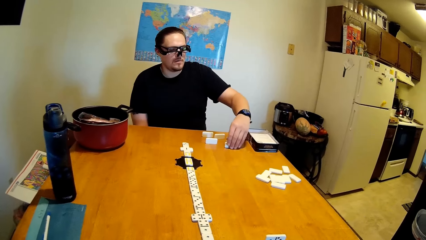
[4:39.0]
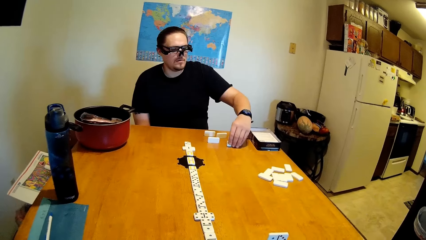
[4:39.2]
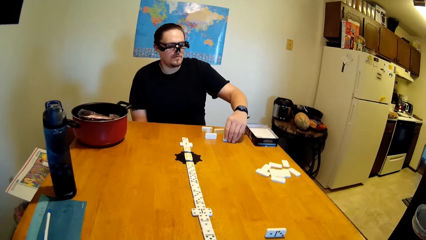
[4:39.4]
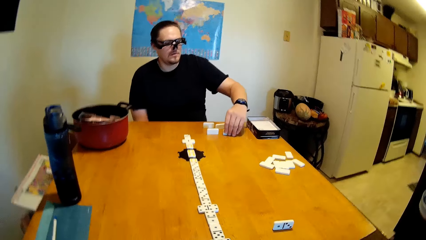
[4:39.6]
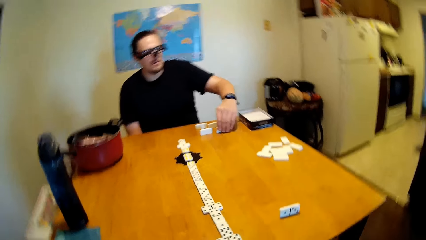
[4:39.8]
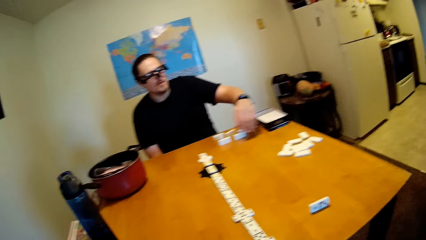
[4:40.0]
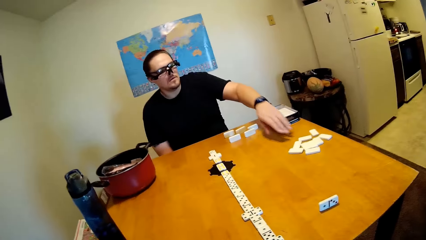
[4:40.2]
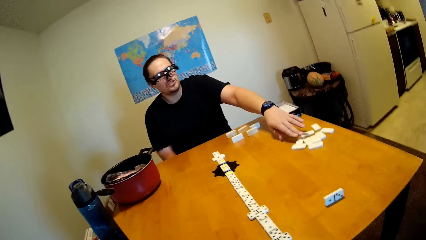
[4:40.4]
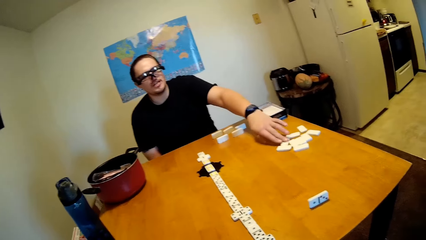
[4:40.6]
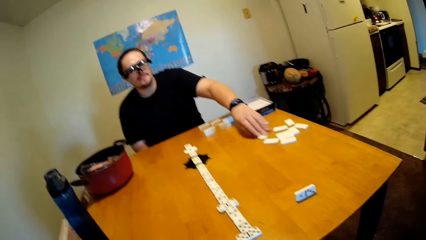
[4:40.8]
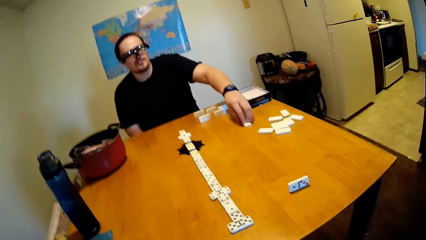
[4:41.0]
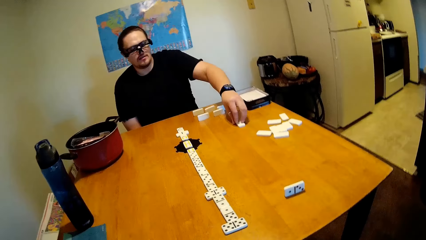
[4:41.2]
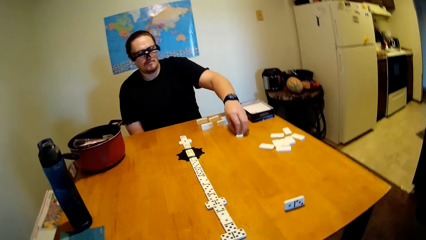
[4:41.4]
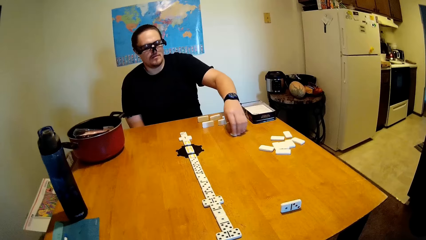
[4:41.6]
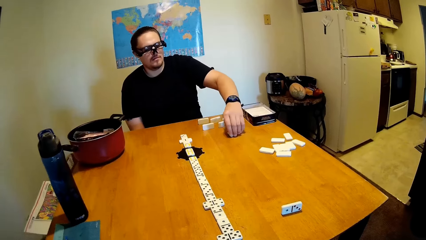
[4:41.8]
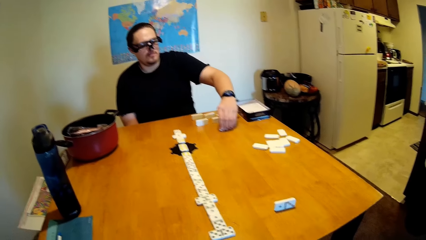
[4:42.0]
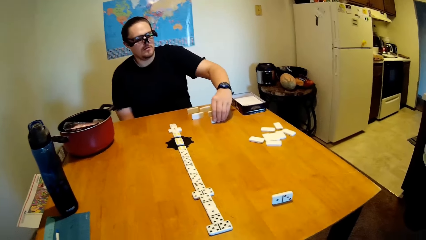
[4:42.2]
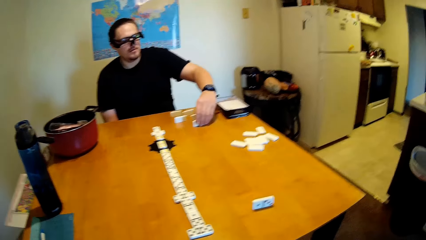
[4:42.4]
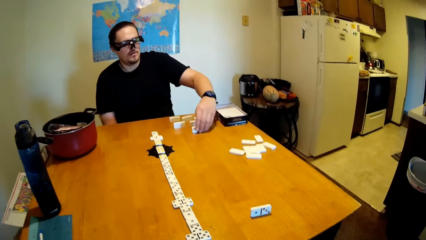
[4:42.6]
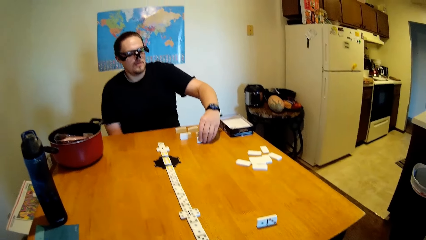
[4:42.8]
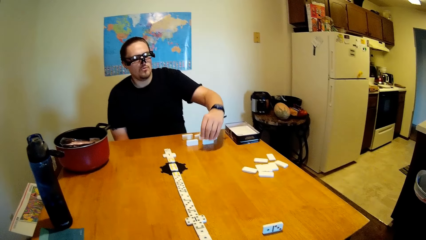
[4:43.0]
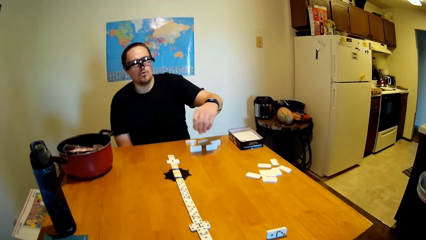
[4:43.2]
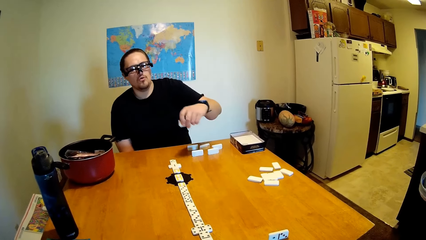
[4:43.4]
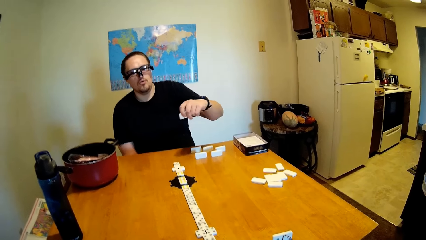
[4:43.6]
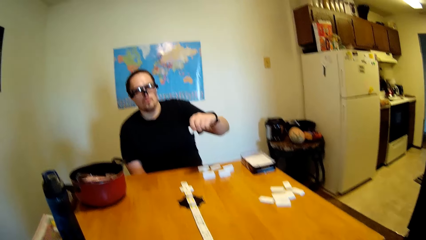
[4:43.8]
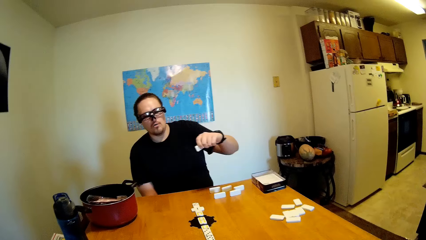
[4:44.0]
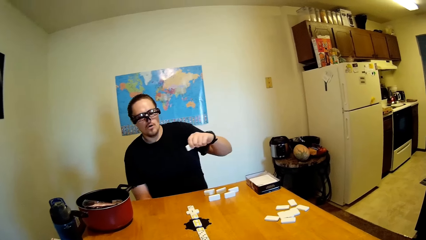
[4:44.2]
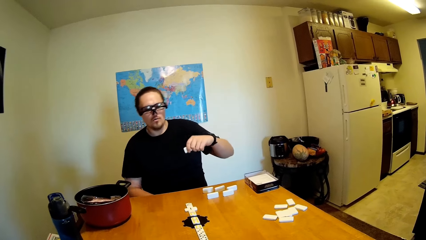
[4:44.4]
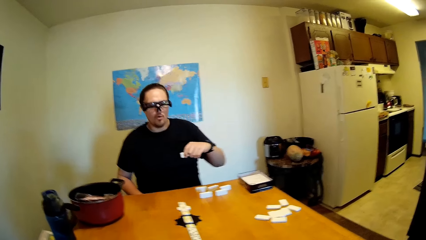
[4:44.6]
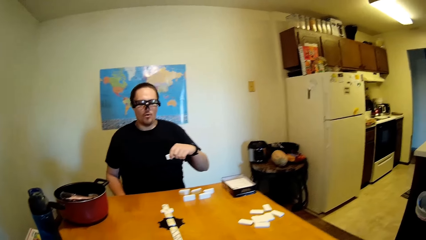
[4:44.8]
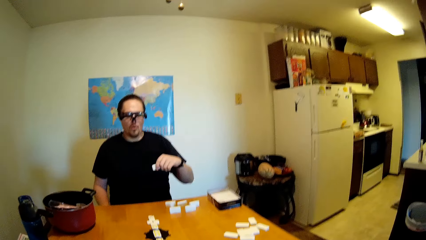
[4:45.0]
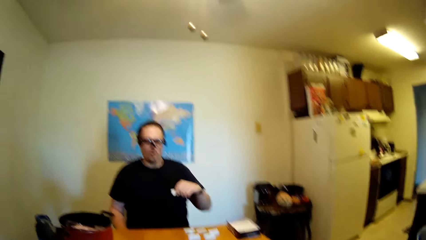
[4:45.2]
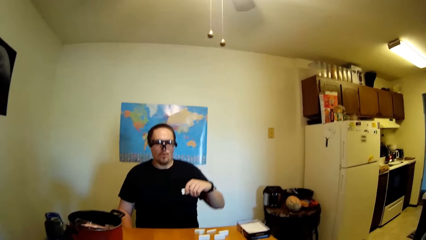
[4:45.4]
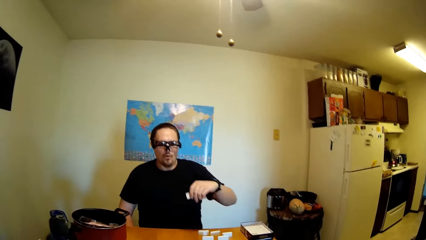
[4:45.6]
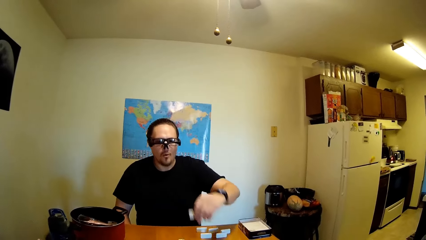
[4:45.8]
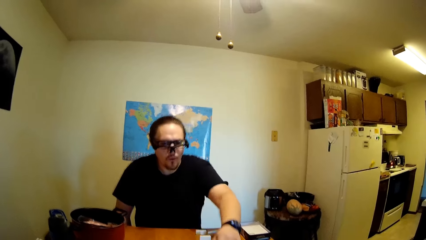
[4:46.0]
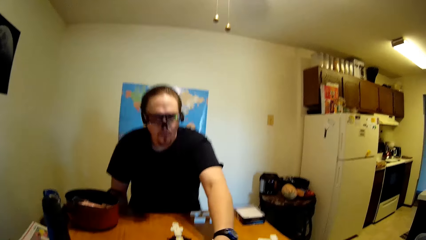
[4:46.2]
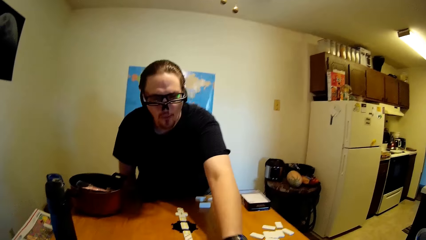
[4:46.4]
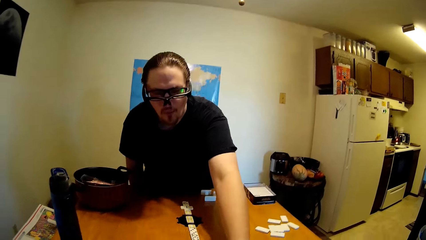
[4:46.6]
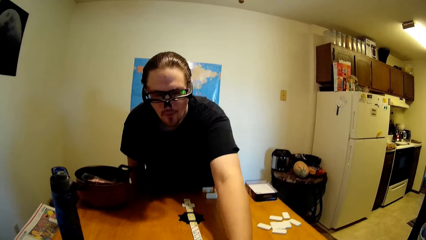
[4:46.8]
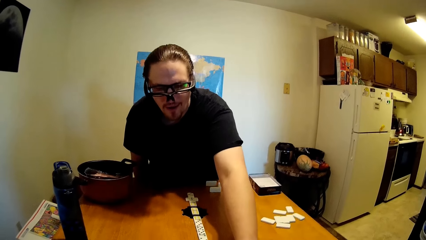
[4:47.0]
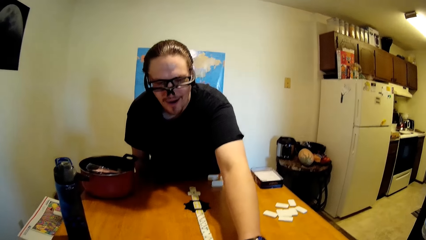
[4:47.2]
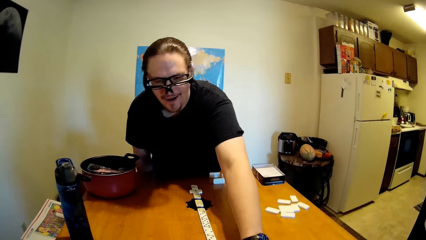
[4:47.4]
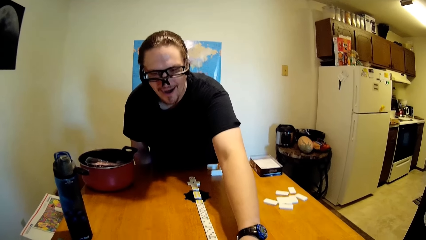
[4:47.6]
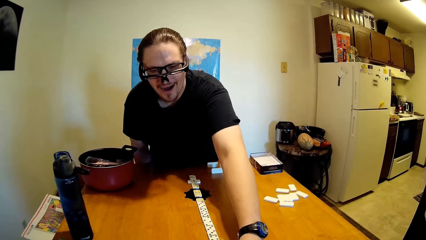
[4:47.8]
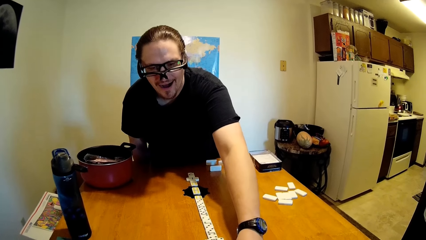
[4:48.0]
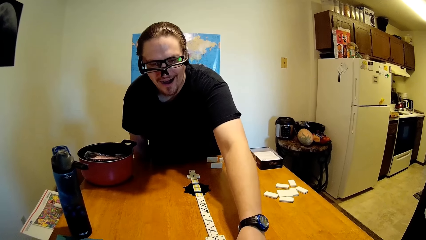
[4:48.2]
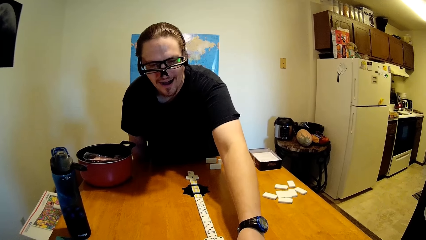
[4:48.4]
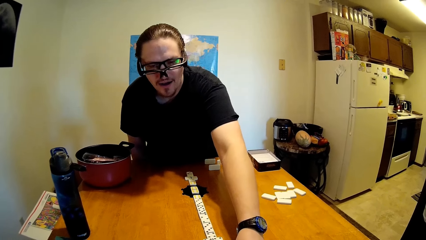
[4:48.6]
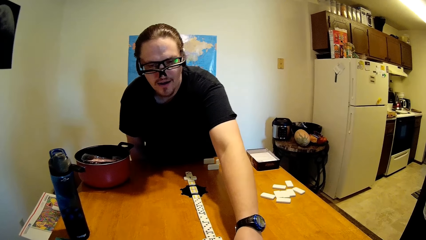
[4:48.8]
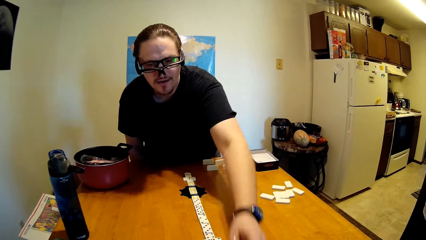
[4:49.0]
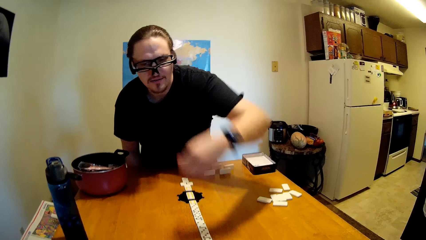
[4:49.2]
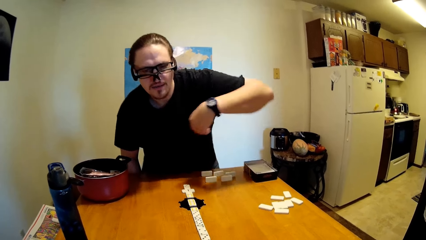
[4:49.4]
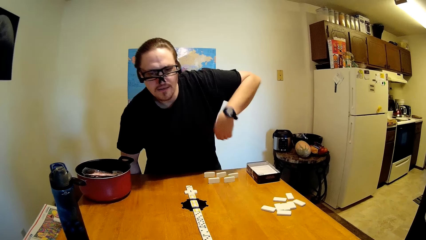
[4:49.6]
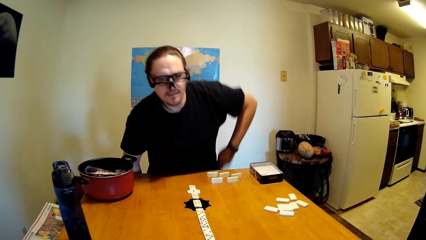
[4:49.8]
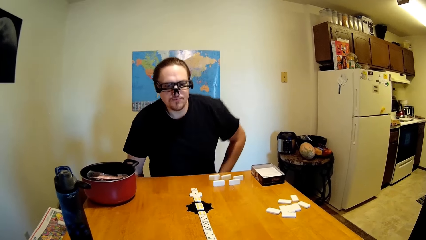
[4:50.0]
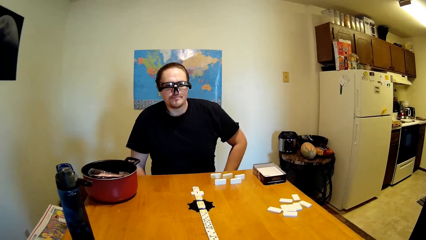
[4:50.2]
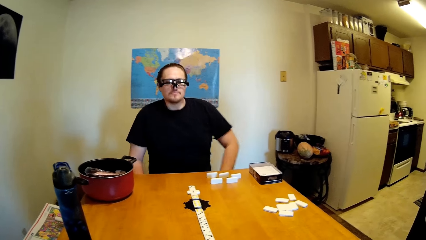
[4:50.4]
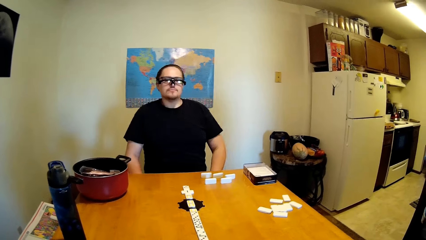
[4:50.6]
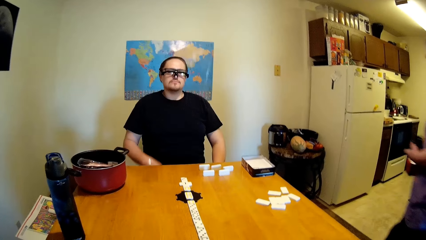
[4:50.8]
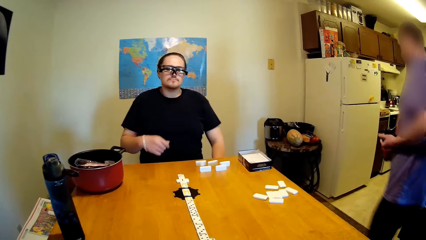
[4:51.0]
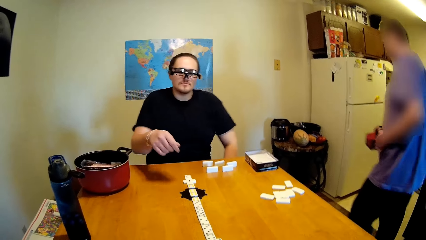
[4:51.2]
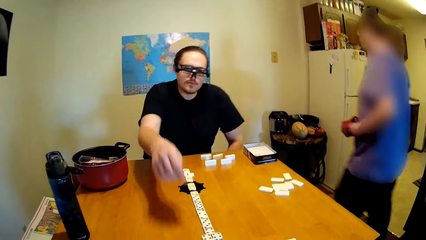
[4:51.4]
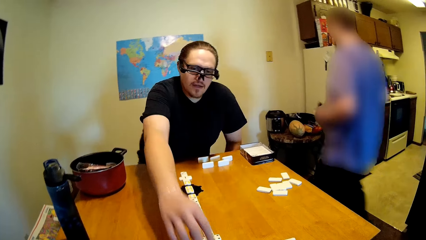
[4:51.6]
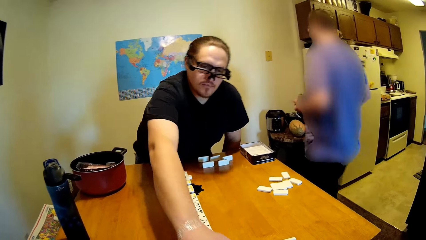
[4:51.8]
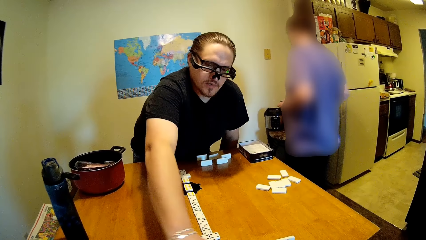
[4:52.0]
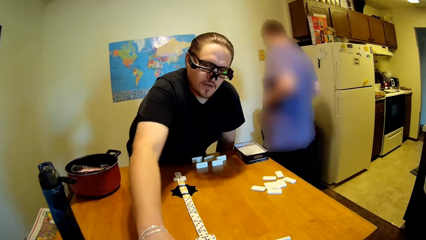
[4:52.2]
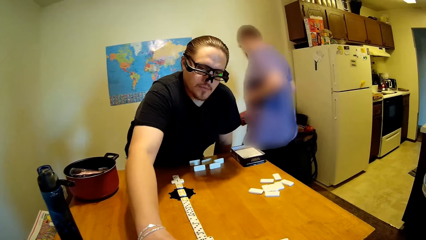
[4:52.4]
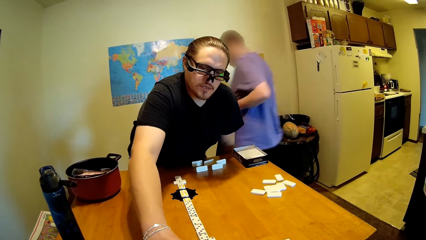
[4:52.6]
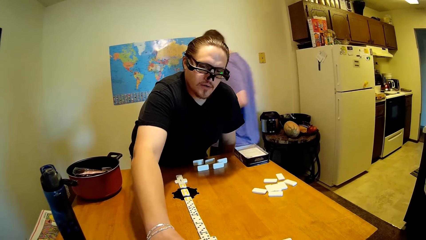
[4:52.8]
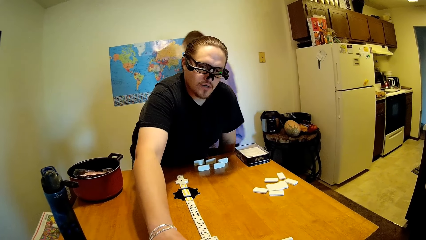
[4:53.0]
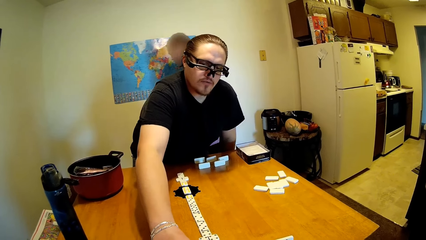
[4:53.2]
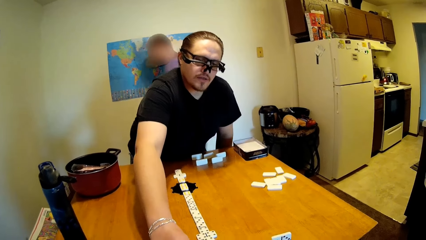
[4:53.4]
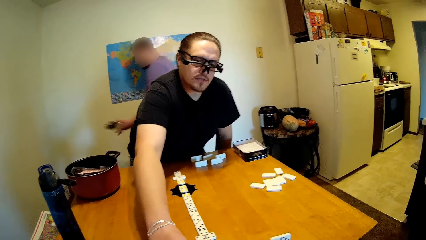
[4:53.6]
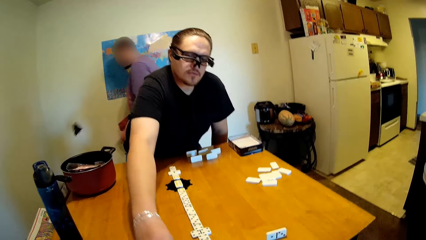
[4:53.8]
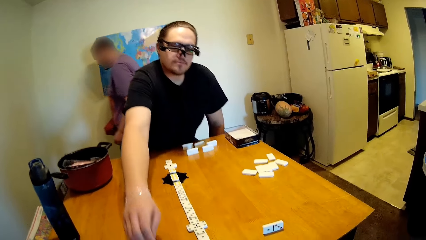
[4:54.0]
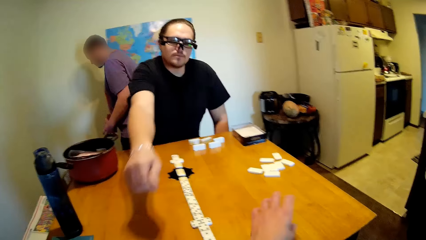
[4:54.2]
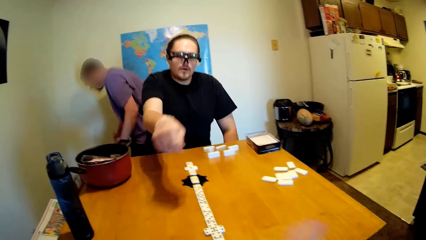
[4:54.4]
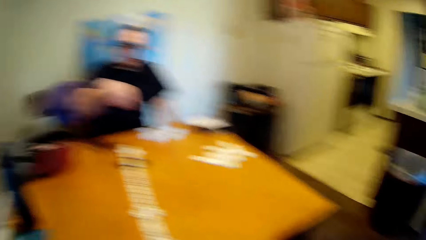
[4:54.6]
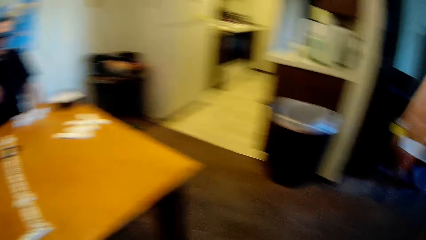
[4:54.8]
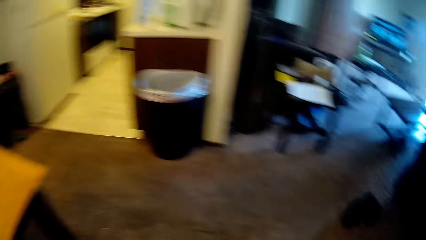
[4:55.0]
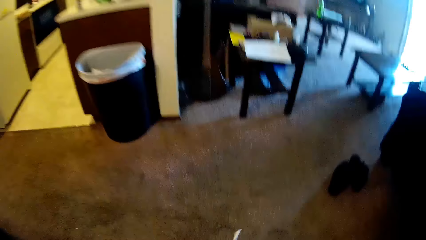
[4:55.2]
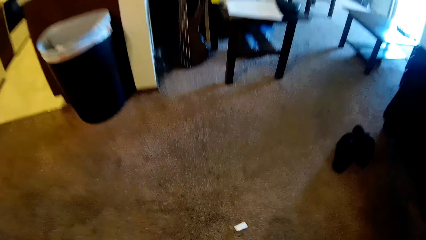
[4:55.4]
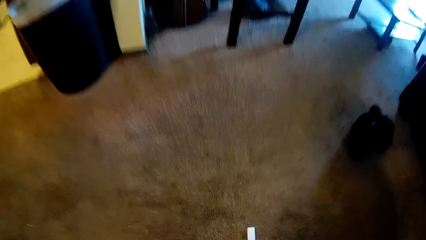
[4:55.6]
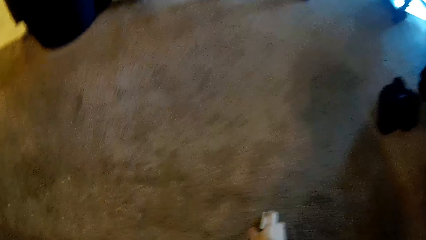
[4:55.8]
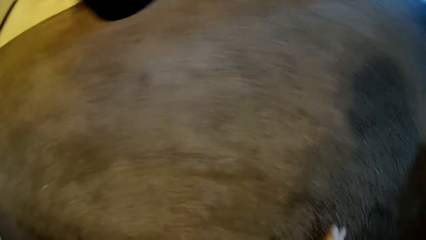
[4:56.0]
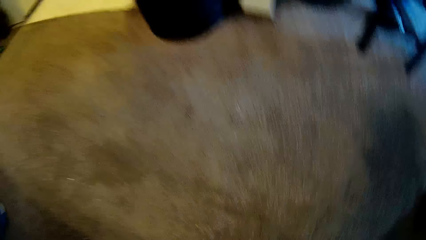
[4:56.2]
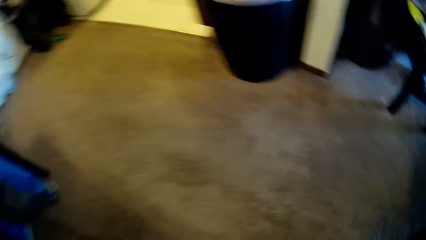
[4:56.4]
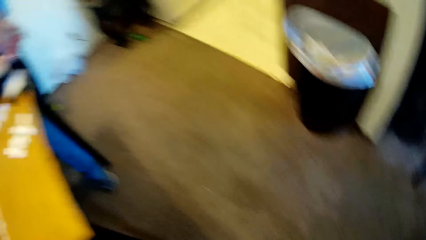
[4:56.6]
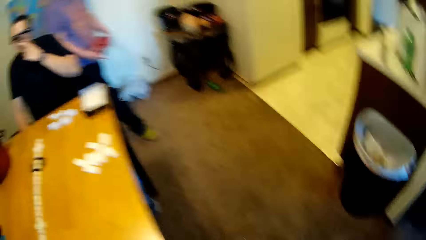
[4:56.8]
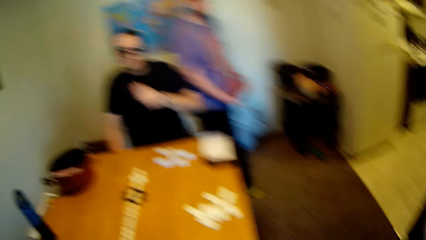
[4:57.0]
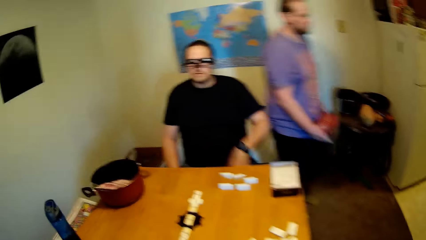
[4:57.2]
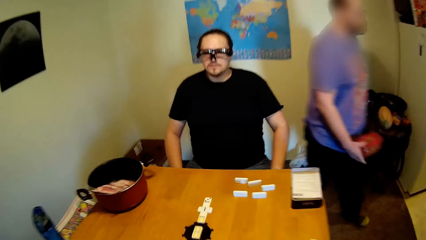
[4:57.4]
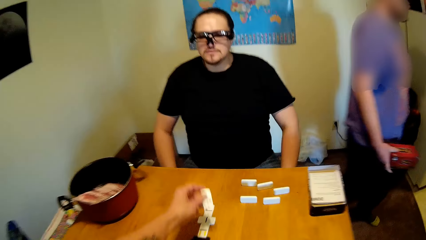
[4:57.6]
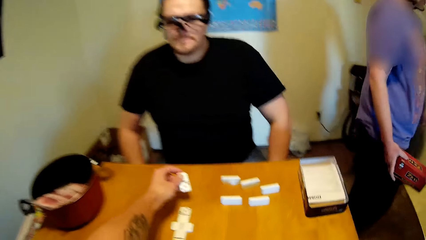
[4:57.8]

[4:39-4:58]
A man moves a dice. He stands, sits on the chair. Another man walks on the floor. The first man stands. The other man throws paper on the floor. The camera wearer drops the dominoes on the floor. They look around the house. They pick up the dominoes from the floor. They look around the house.
